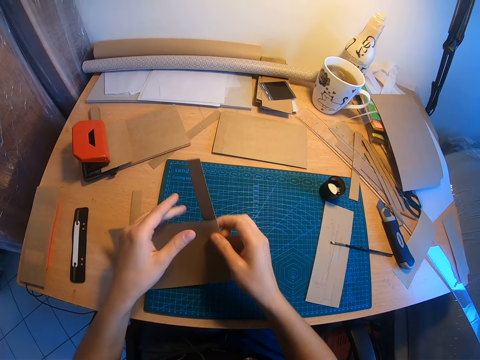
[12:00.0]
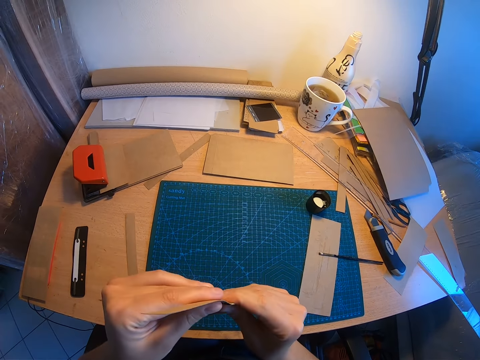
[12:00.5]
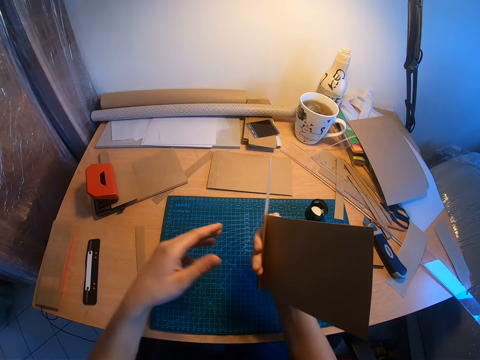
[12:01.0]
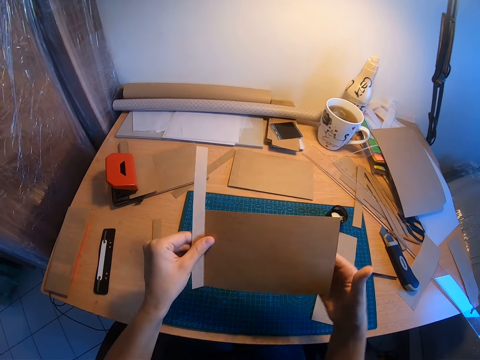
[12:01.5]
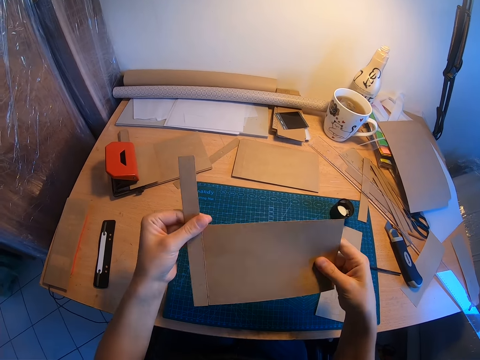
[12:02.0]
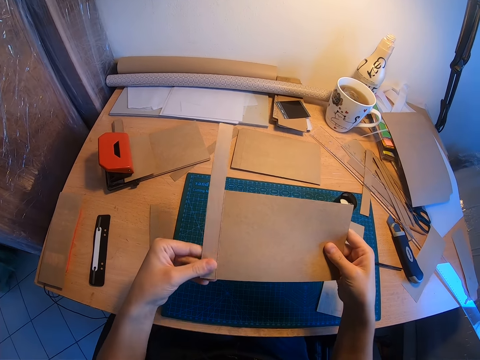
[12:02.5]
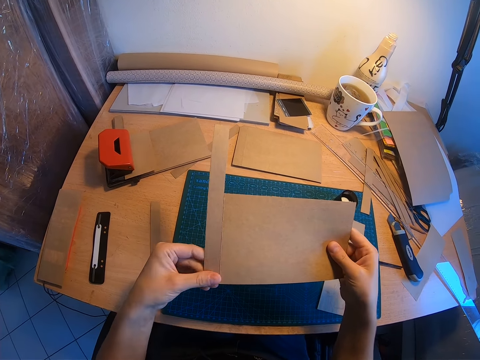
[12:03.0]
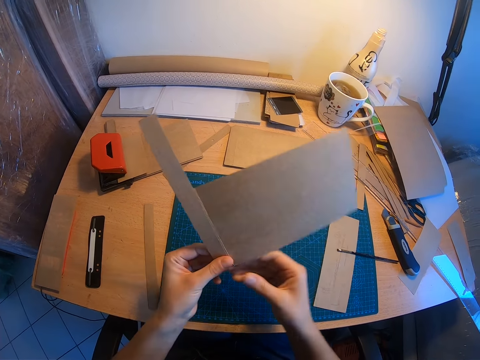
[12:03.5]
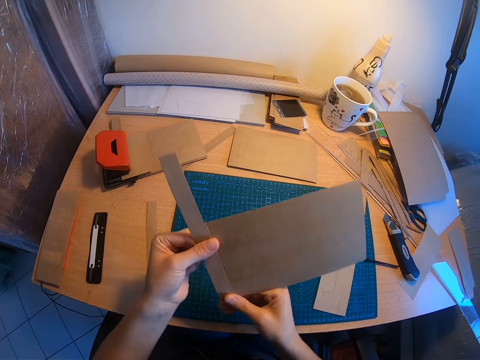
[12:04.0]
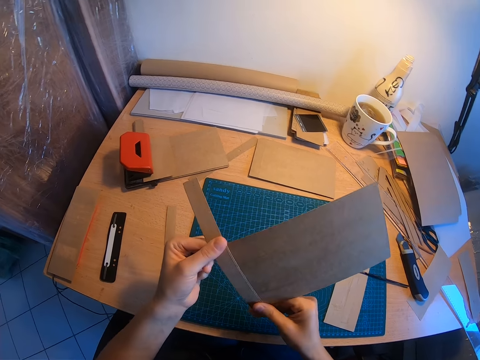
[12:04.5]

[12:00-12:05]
The camera wearer turns the piece of brown paper. They smoothen the piece of brown paper.

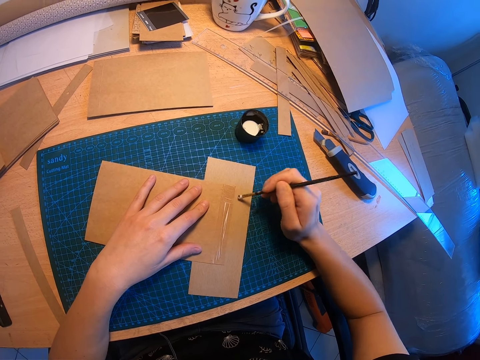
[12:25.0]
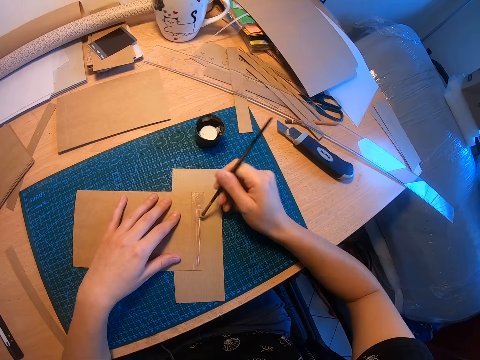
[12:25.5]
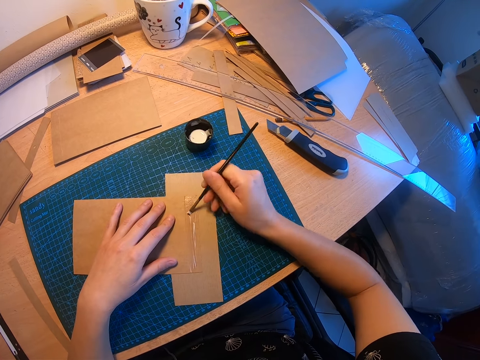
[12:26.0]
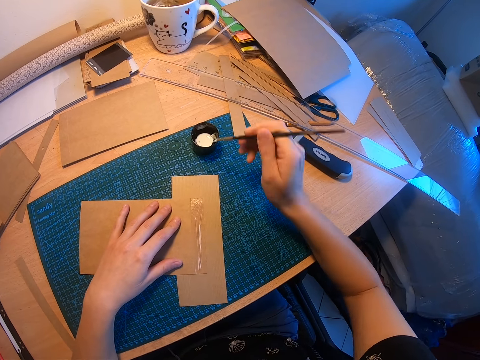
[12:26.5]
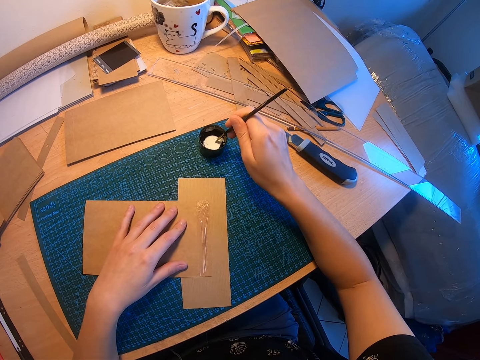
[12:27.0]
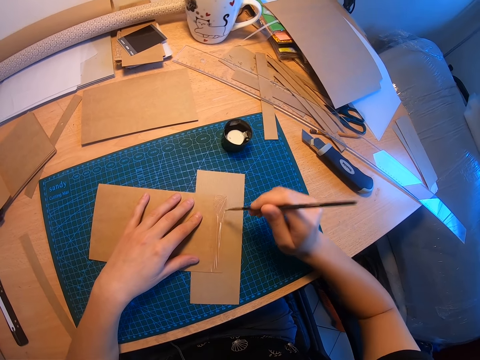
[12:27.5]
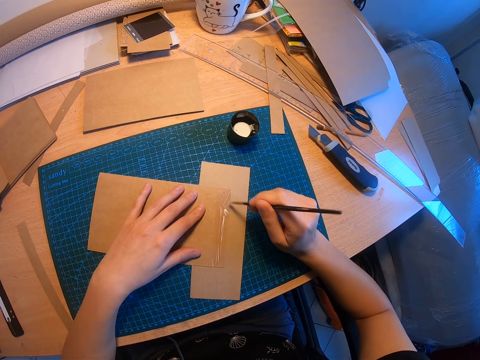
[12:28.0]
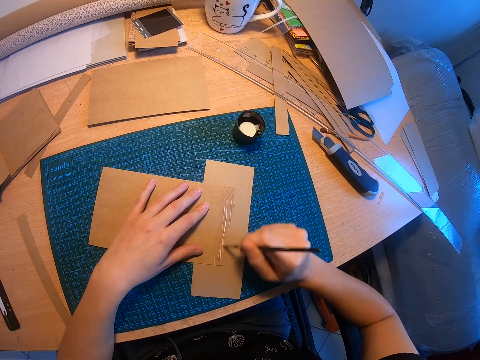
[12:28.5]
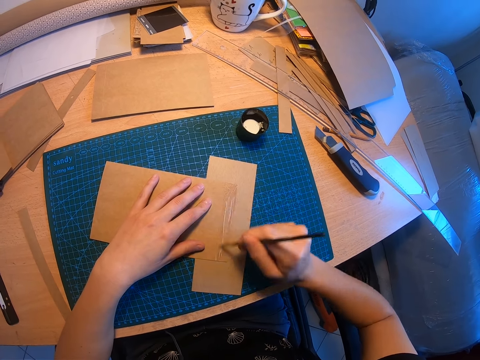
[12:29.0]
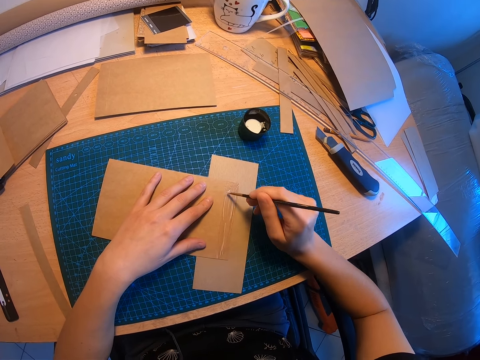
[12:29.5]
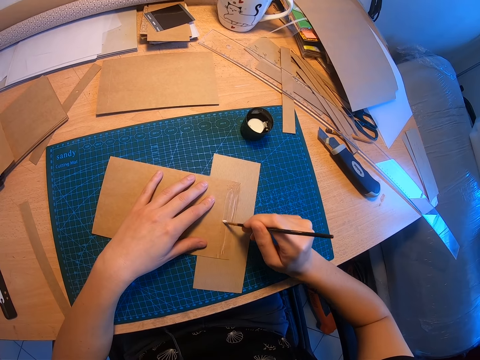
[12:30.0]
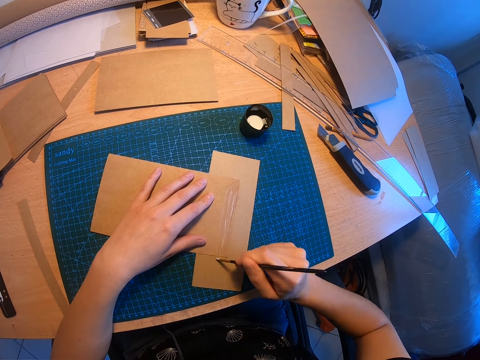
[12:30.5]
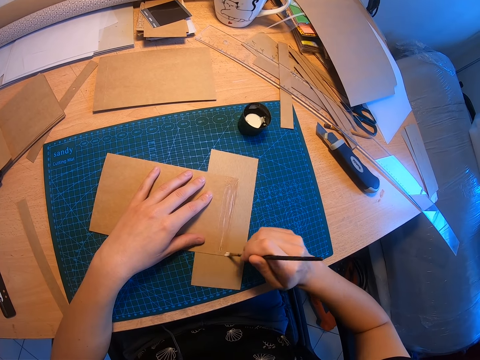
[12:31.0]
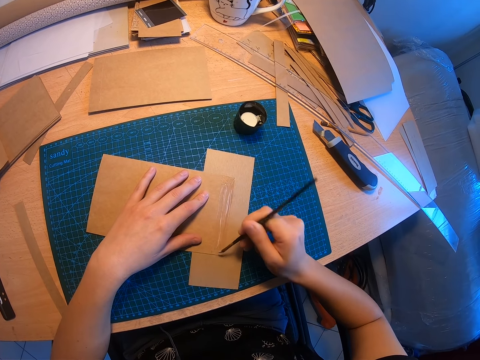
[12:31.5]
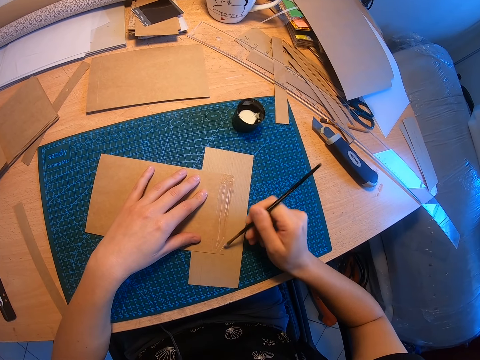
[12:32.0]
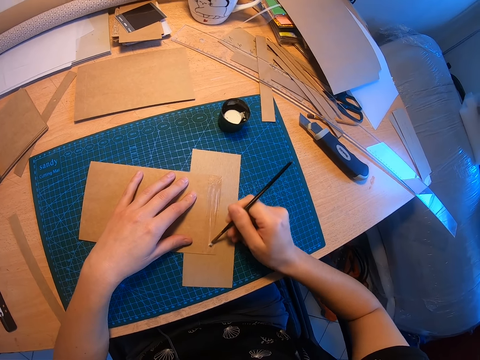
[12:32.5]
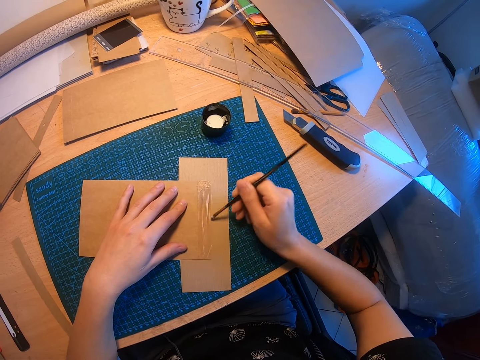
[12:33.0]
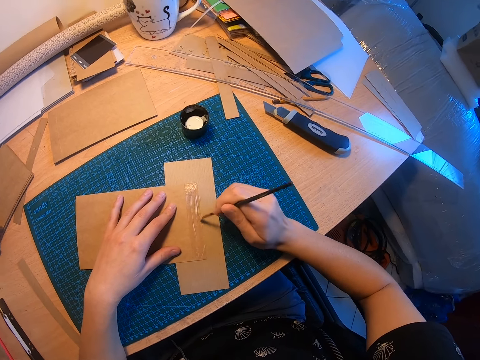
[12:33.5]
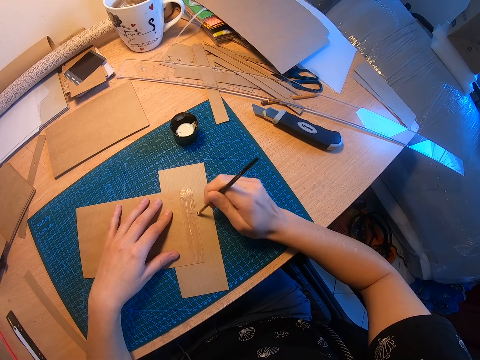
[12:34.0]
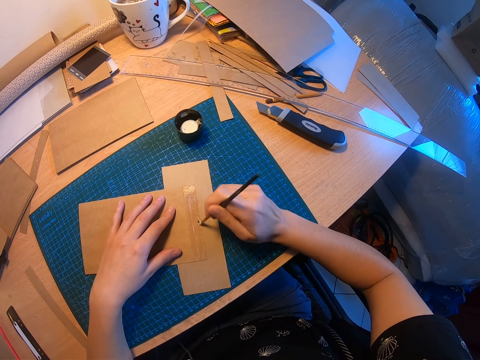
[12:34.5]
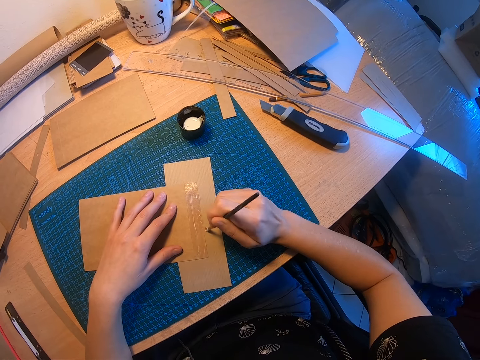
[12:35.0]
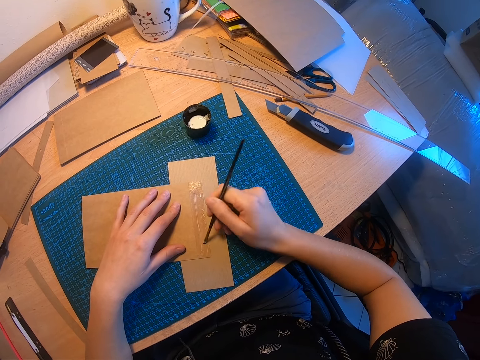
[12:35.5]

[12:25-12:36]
The camera wearer dips the paint brush in the container of glue. They apply the adhesive on the edge of the big brown paper with the paint brush.

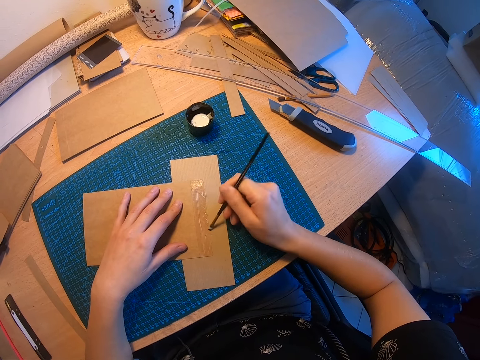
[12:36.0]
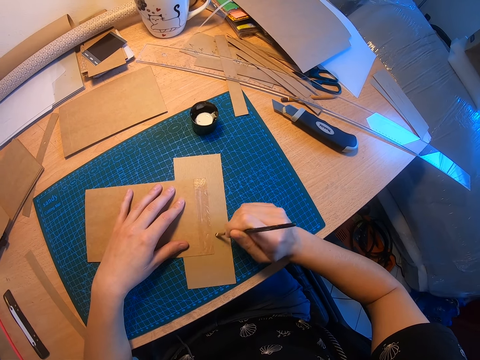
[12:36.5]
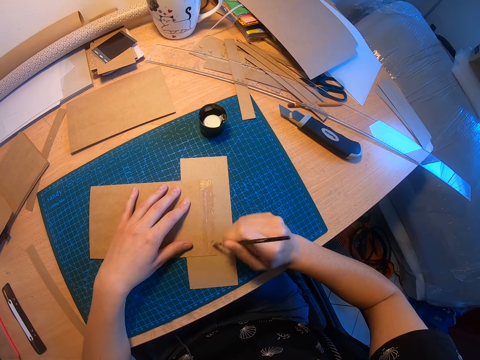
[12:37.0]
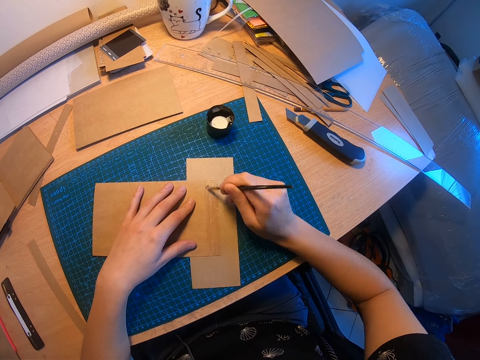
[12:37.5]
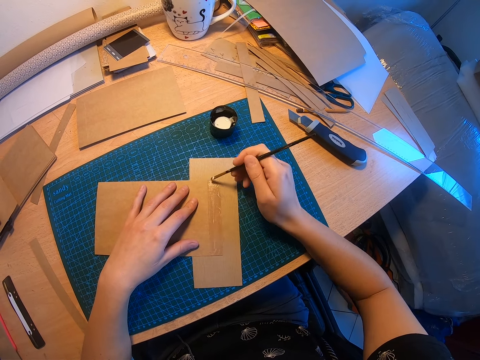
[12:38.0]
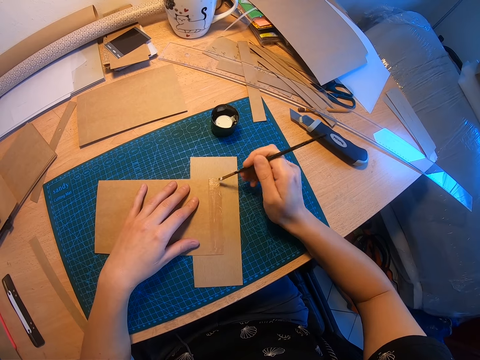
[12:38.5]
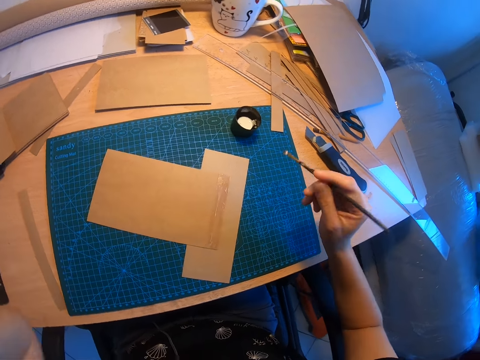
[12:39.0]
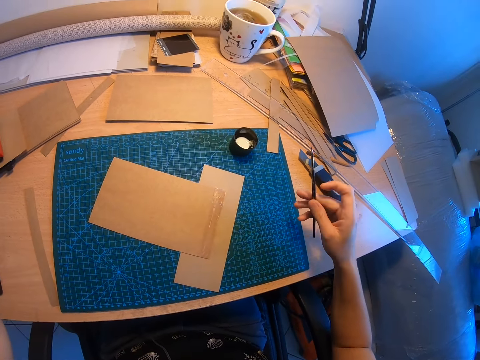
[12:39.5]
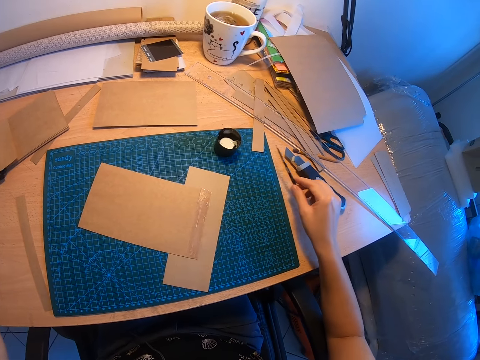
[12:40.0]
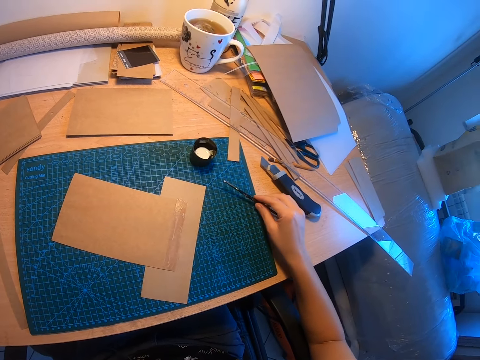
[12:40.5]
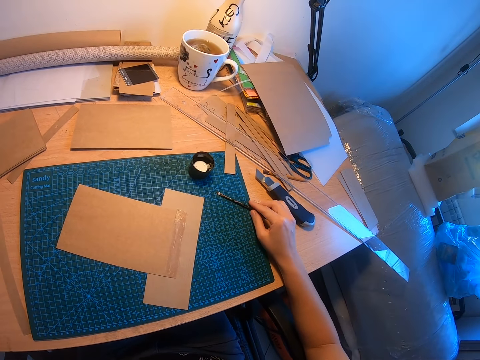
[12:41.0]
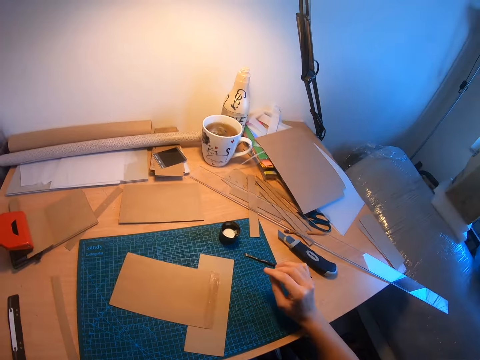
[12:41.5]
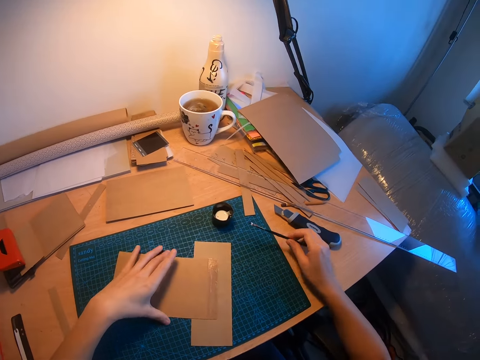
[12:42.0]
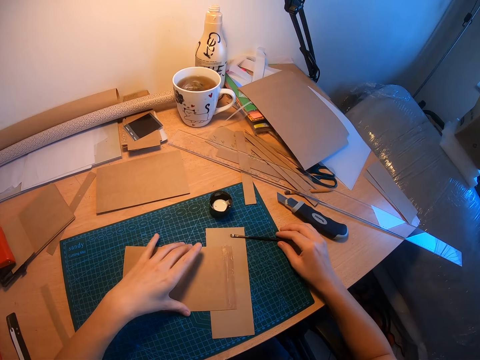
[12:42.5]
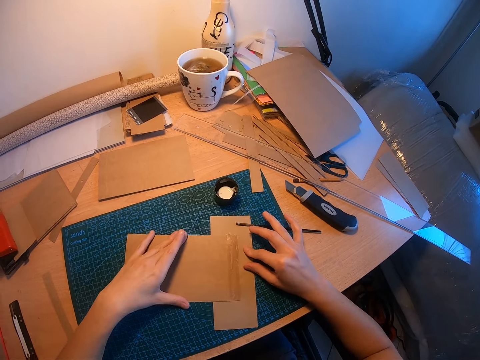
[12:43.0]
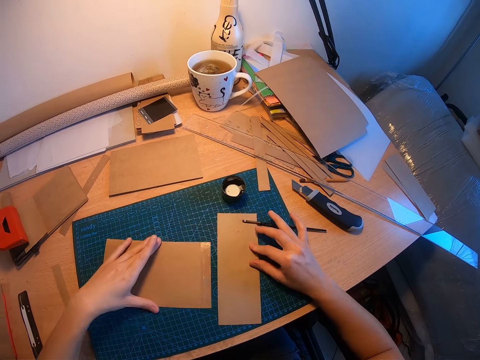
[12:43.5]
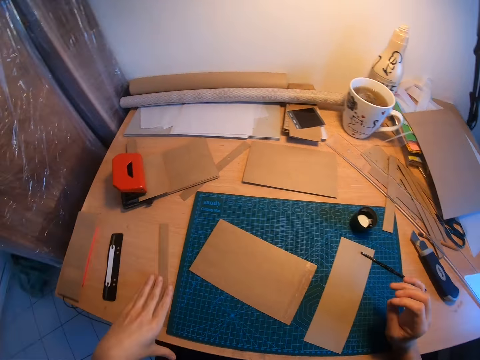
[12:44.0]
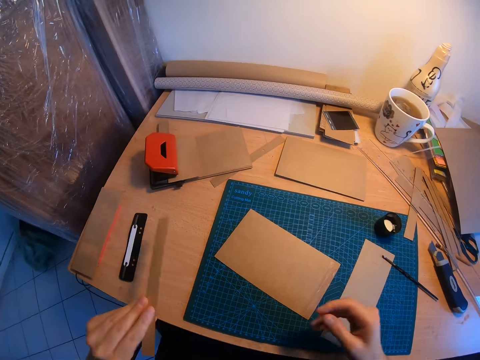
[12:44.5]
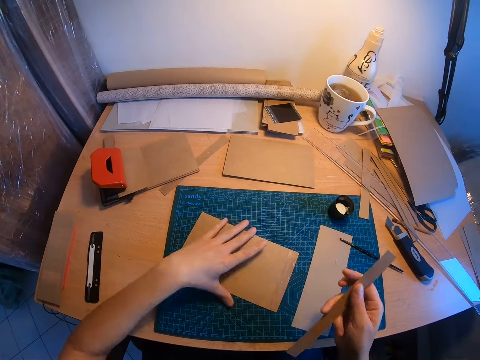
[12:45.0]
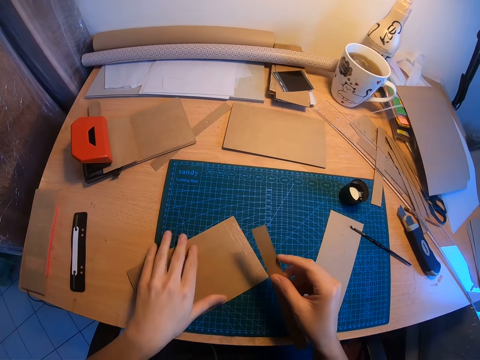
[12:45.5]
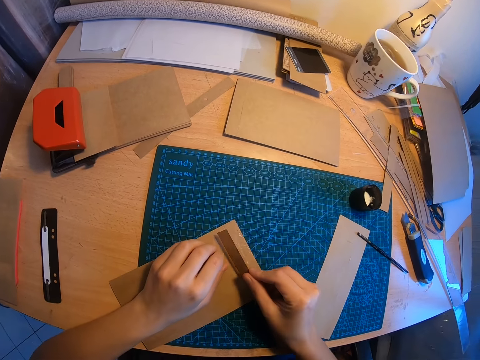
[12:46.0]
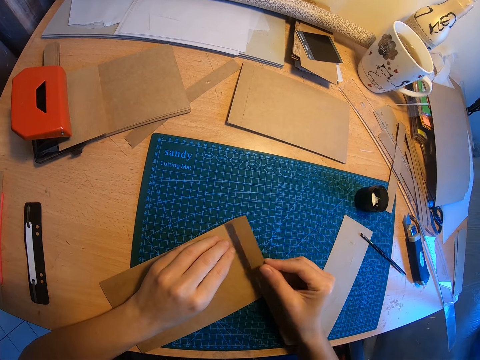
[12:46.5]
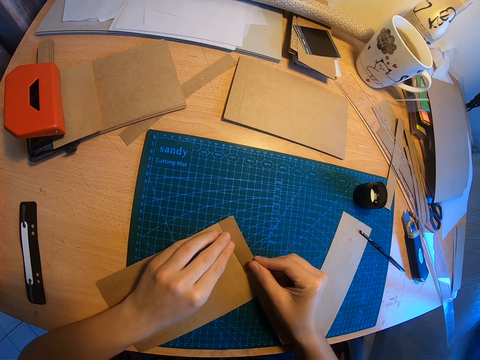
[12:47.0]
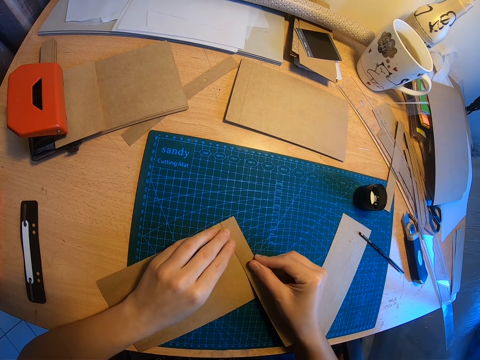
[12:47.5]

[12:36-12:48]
The camera wearer removes her left hand from the big piece of brown paper. She drops the paint brush in her right hand. She adjusts the brown papers on the desk, and adjusts the paint brush on the desk. She picks up the paint brush. She separates the brown papers on the desk with both hands. She slides the right kraft paper, and slides the left kraft paper with her left hand. She picks a small piece of brown paper with her left hand, and passes the brown paper to her right hand. She adjusts the big piece of brown paper with her left hand. She glues the small piece of brown paper to the big piece of brown paper with both hands. She lays over the small piece of kraft paper.
